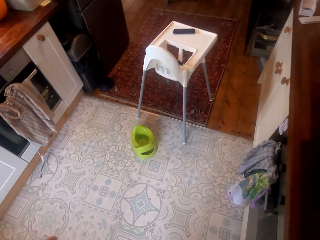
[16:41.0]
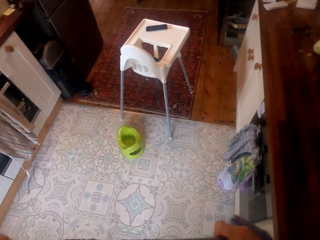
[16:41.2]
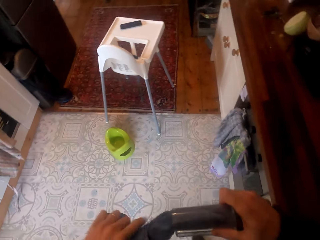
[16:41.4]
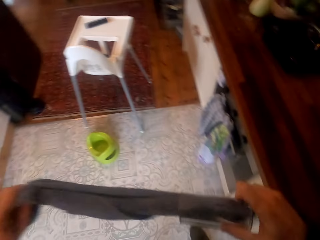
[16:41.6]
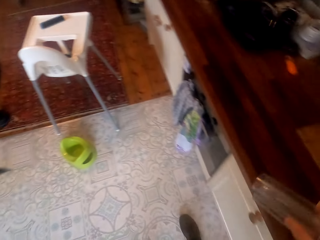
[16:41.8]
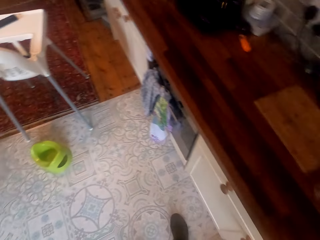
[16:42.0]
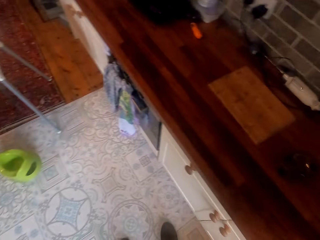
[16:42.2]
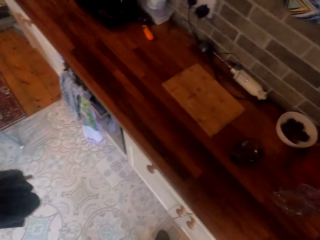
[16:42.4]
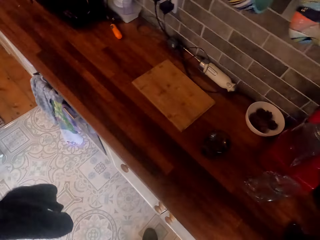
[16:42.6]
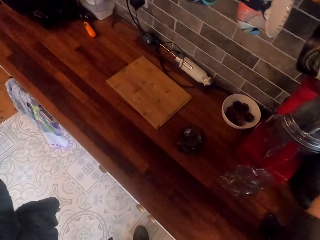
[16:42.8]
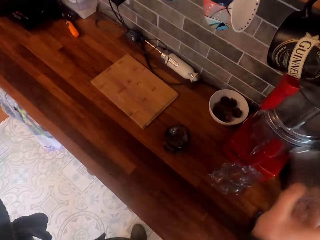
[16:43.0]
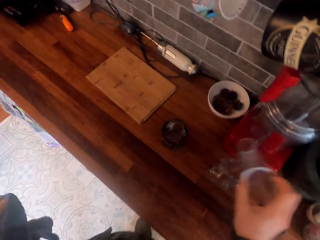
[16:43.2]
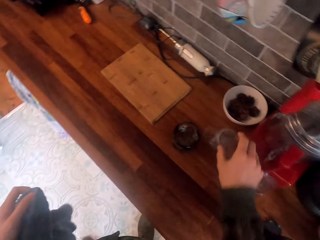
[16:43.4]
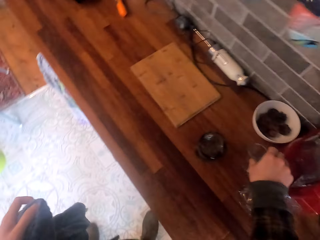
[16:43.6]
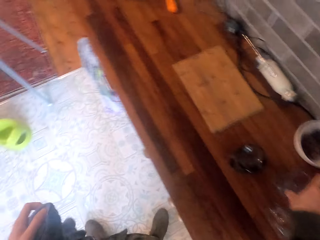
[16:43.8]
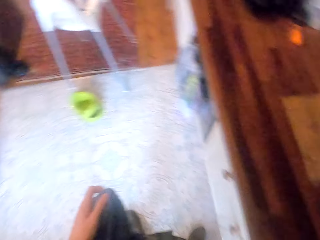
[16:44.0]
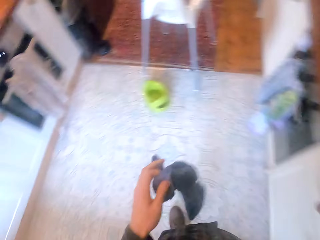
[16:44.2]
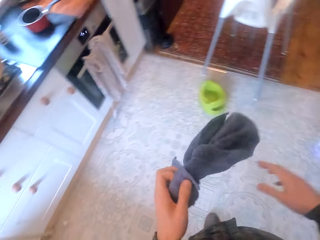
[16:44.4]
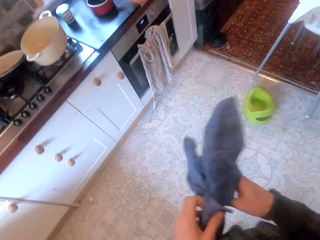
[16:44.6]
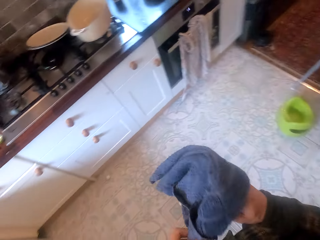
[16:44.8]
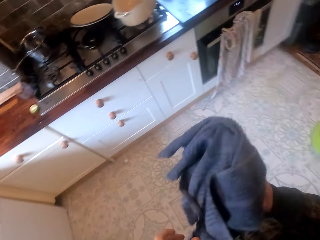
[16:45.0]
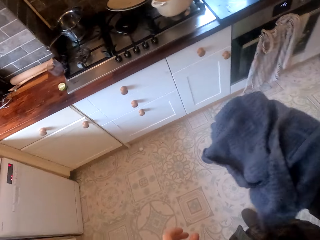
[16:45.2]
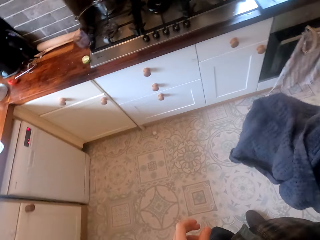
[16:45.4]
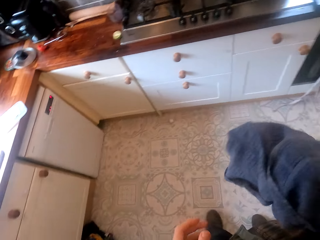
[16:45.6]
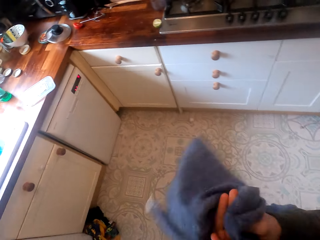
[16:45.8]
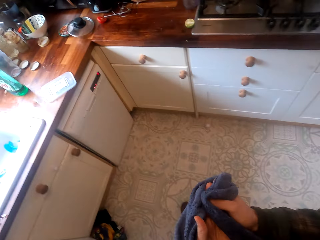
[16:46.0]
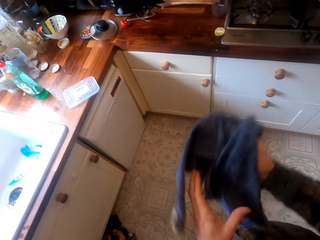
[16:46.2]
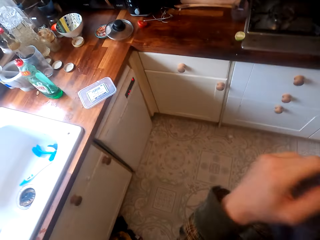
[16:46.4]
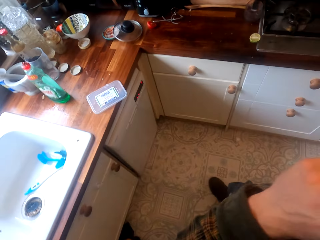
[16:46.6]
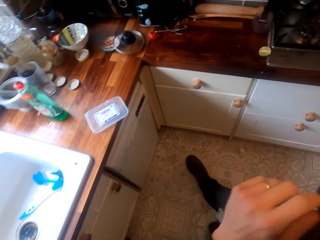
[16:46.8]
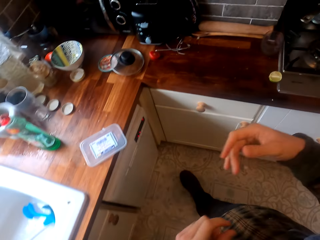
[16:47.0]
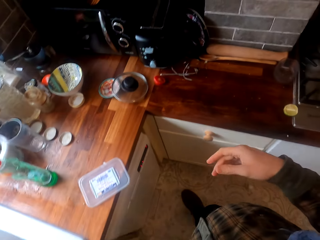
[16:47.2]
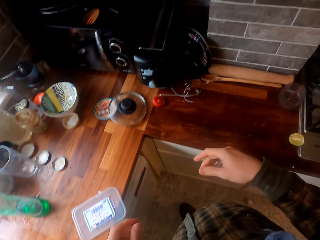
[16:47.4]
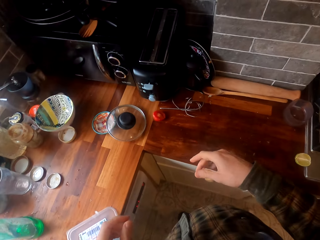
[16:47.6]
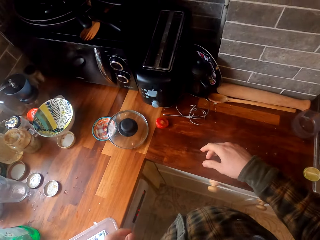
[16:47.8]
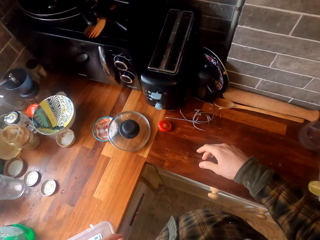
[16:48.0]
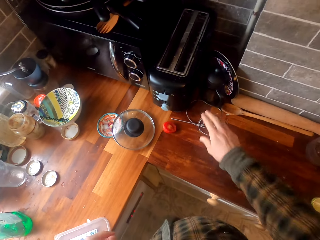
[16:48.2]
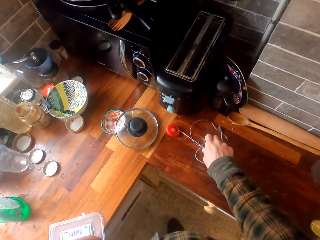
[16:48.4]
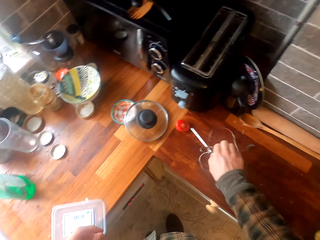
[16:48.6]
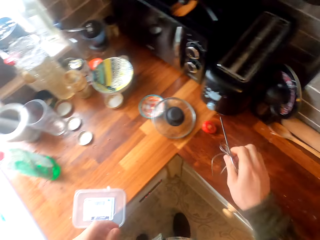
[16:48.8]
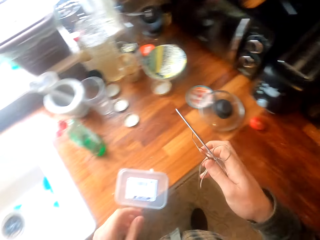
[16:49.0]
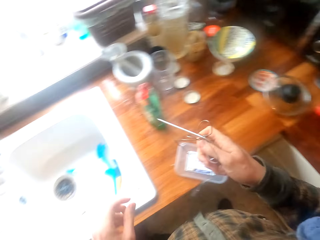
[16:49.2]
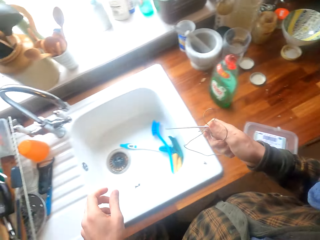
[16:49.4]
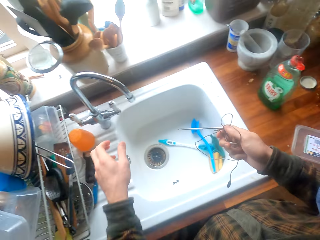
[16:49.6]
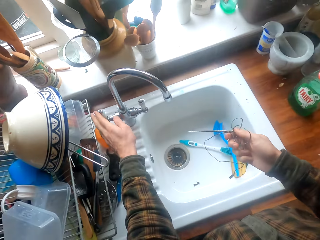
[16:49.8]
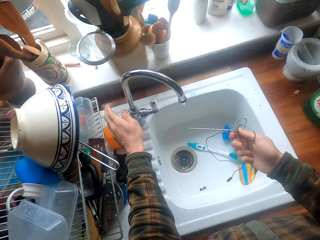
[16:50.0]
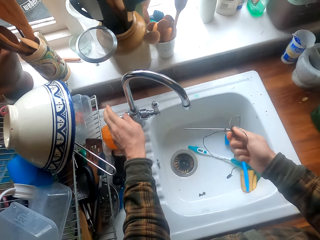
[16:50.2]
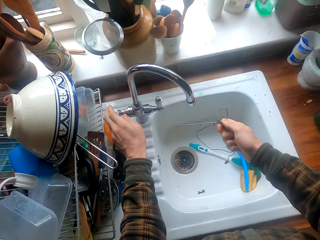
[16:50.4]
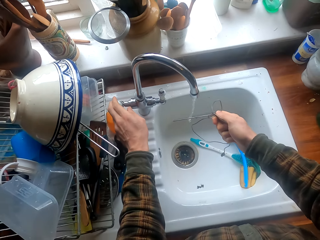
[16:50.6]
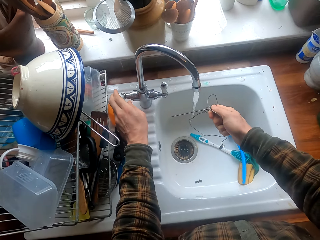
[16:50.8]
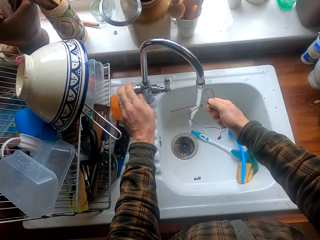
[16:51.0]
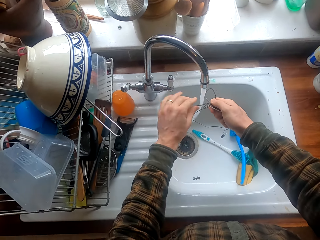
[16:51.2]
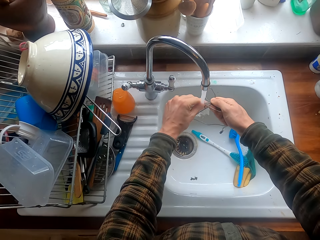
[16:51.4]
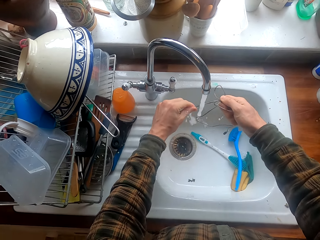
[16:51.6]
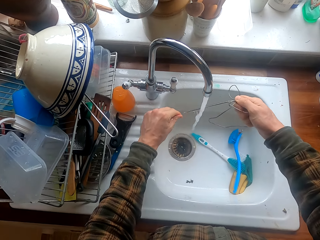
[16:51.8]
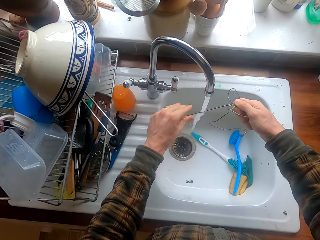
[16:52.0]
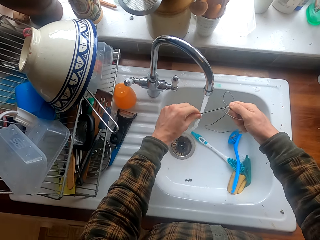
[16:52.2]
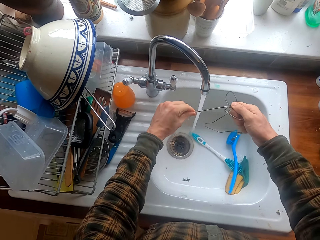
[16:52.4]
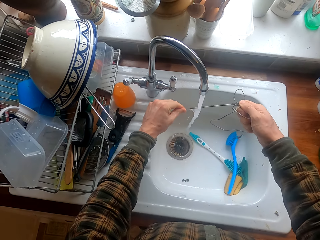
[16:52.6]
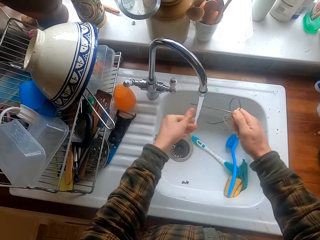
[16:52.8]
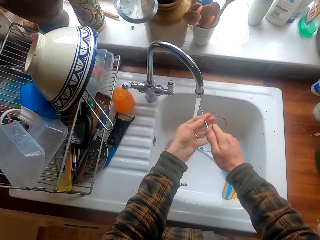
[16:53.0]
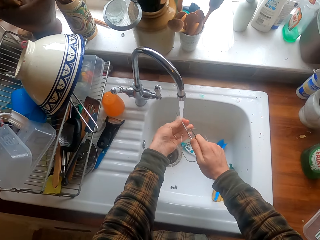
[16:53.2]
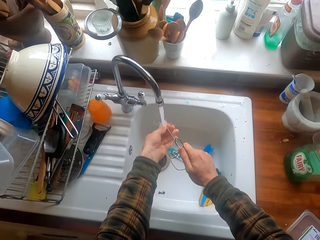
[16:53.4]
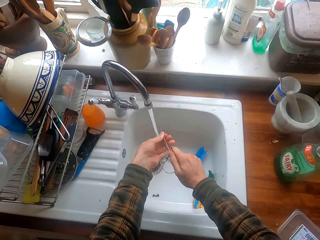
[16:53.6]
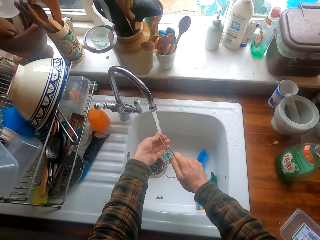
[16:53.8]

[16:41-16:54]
The camera wearer moves in the room. He puts the glass on the table. He wipes his hand. He puts the towel on the shoulder. He takes a wire from the cabinet. He opens the kitchen tap. He cleans the wire in the kitchen sink.

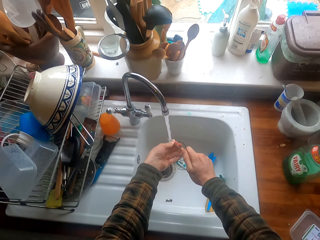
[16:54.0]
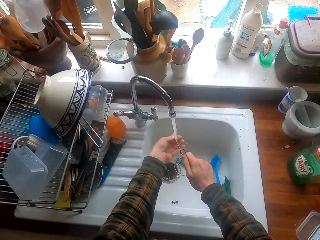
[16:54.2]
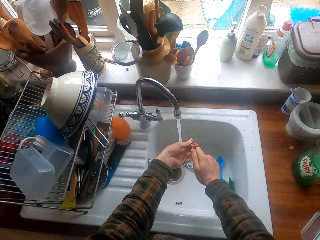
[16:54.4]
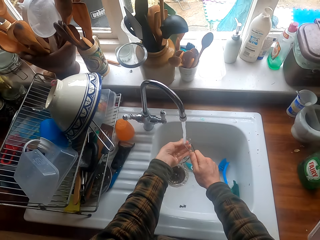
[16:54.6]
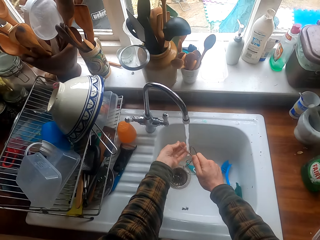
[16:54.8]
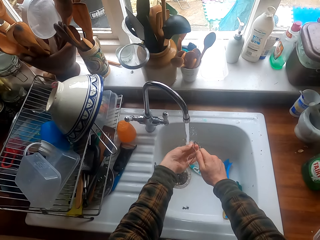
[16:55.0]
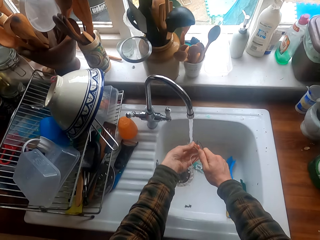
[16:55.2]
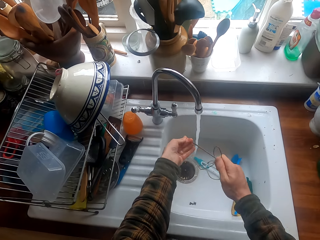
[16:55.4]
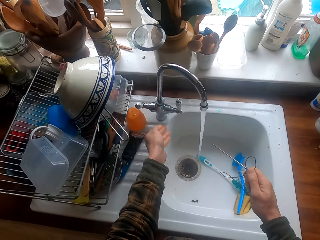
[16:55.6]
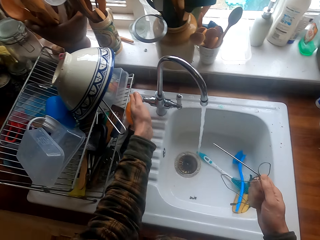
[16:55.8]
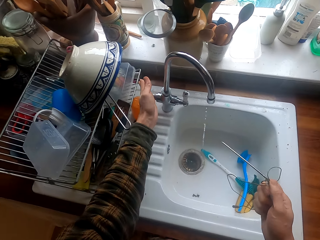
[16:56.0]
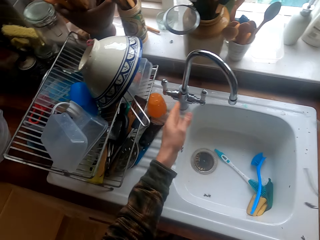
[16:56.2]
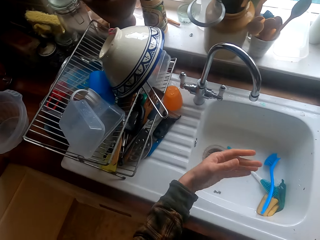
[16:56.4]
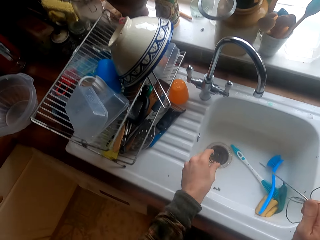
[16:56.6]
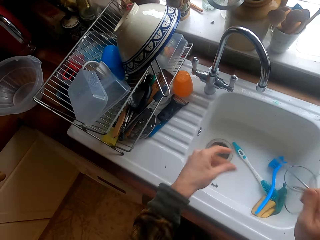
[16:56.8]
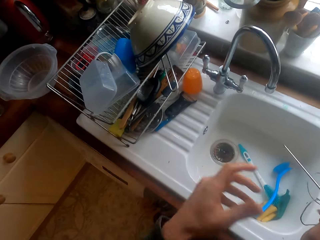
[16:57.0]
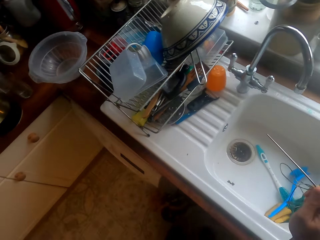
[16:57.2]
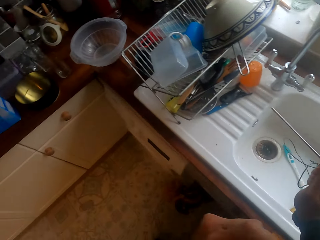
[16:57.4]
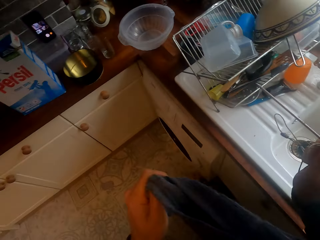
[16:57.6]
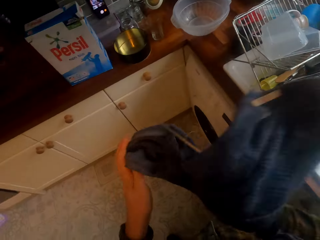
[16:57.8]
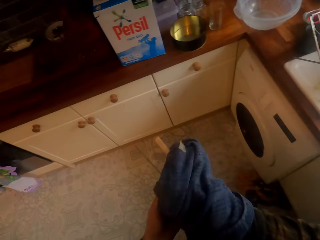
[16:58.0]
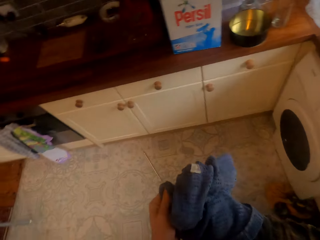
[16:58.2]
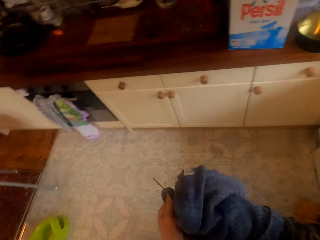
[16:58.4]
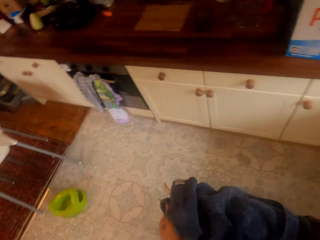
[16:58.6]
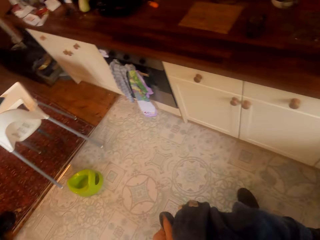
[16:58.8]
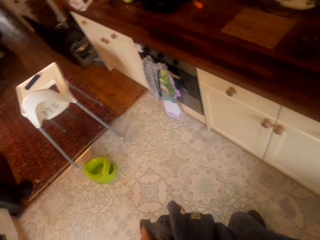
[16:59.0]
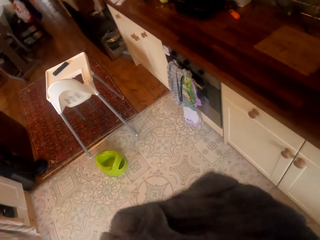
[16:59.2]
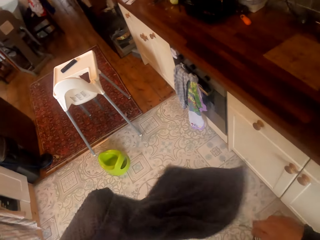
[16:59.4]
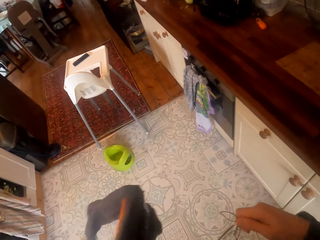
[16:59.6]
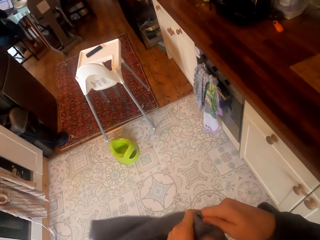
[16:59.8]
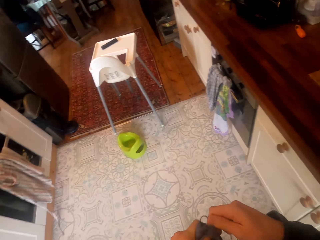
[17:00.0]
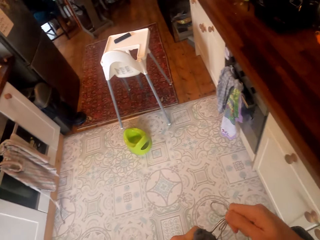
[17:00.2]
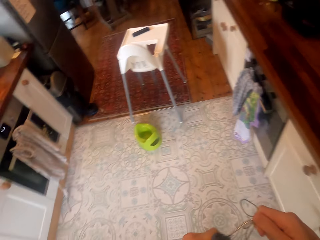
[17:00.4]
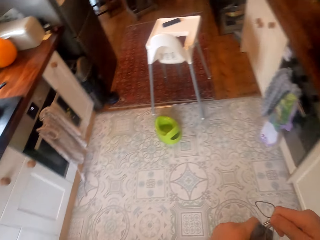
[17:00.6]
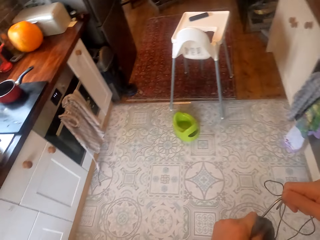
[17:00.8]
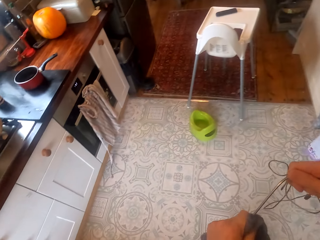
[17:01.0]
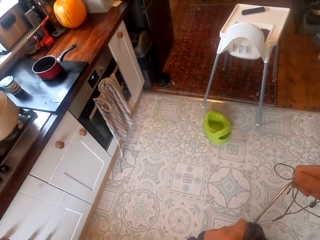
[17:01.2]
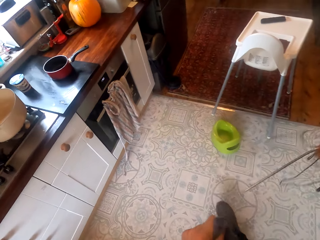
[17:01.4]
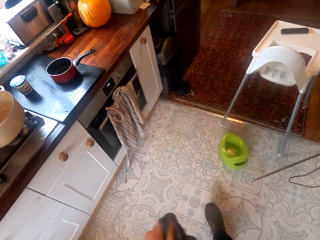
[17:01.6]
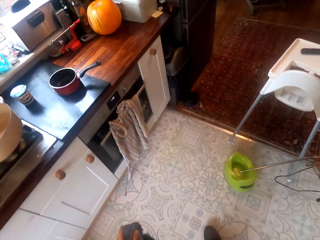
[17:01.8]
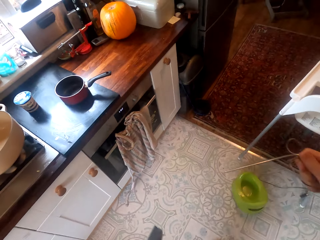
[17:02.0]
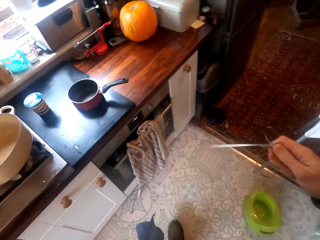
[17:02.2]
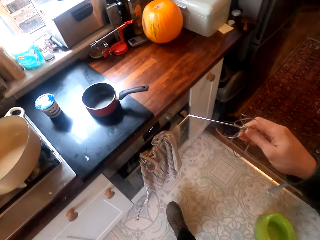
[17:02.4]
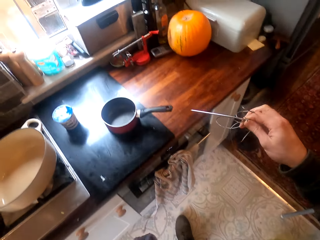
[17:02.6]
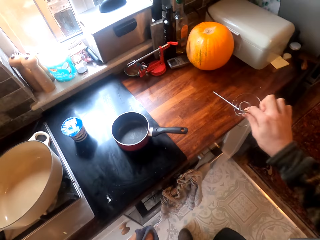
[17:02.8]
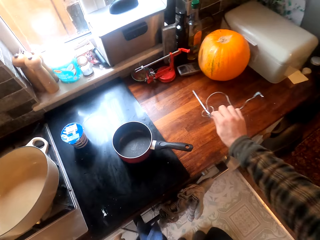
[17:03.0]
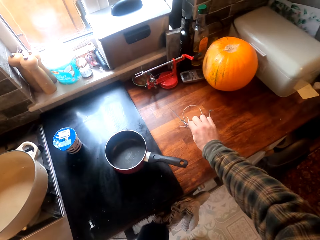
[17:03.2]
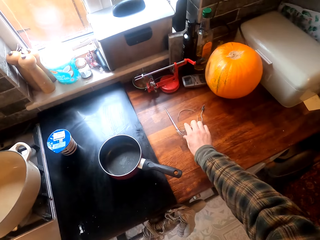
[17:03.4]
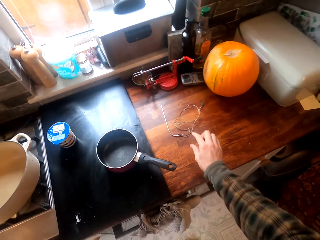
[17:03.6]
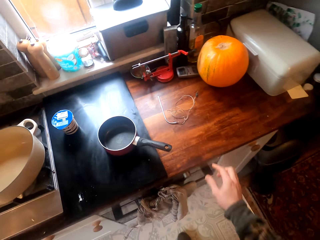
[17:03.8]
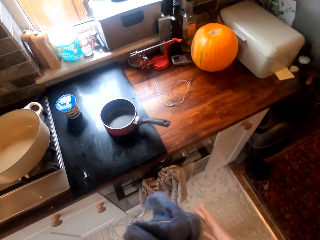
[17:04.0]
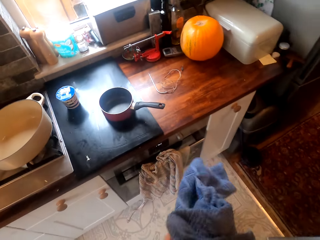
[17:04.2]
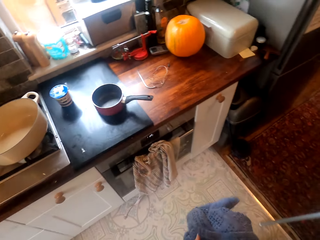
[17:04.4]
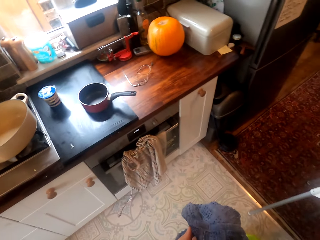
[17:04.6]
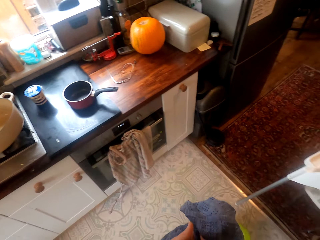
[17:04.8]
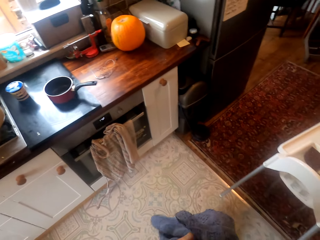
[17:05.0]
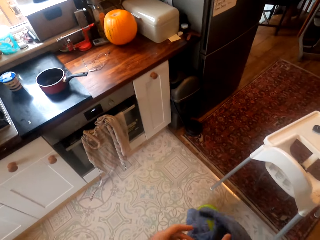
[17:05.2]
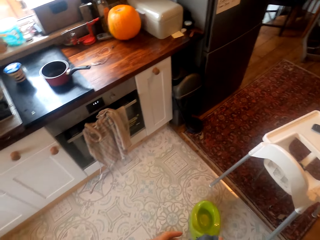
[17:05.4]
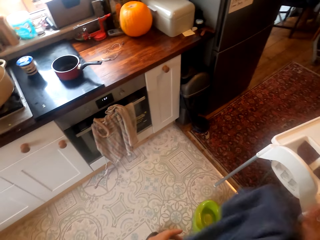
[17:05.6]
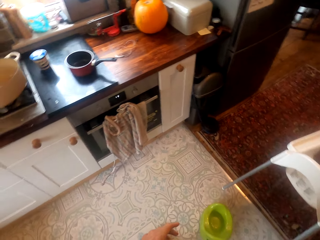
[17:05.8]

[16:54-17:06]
The camera wearer closes the kitchen tap. They take the towel. They wipe the wire with the towel. They walk in the room. They put the wire on the surface in the kitchen cabinet. They talk to a woman. The camera wearer holds the towel on the hands.
